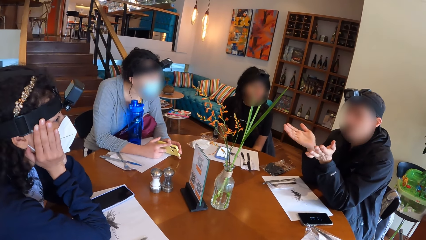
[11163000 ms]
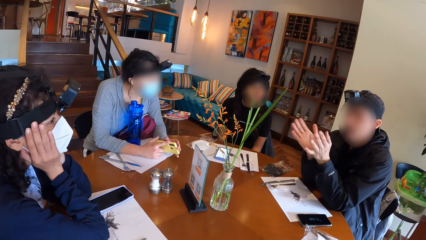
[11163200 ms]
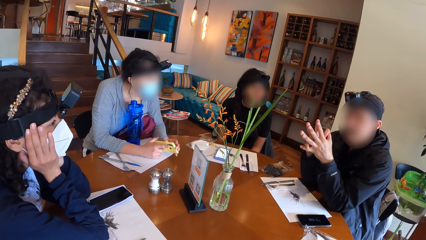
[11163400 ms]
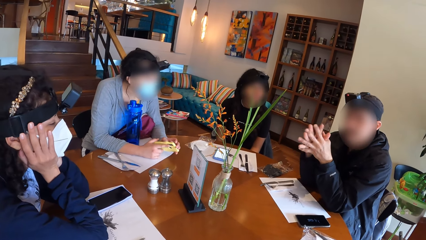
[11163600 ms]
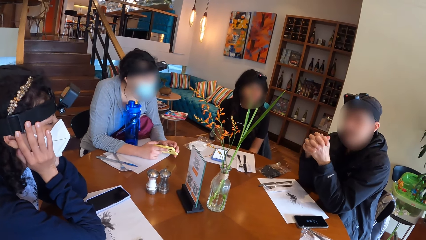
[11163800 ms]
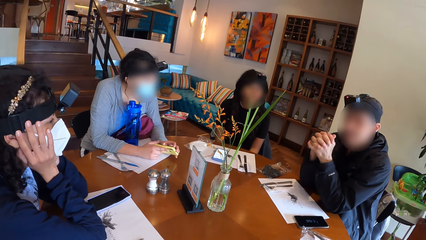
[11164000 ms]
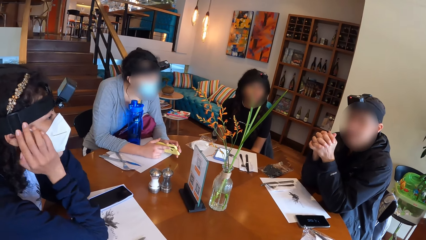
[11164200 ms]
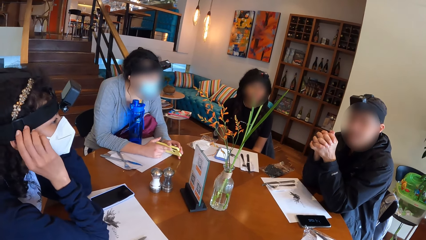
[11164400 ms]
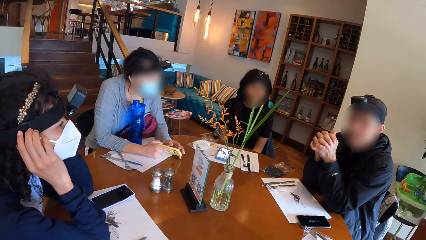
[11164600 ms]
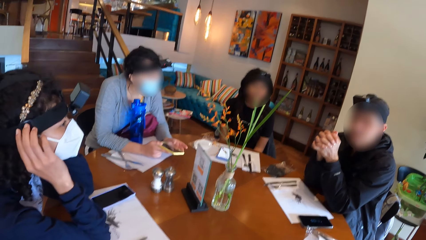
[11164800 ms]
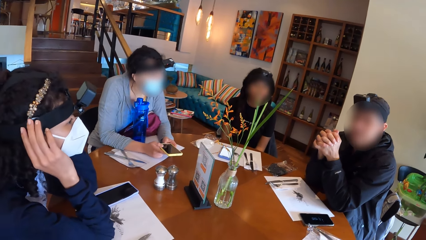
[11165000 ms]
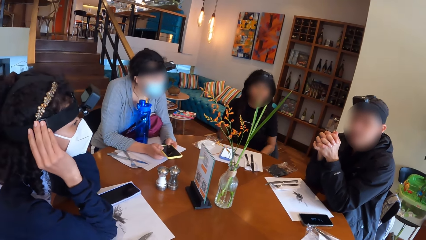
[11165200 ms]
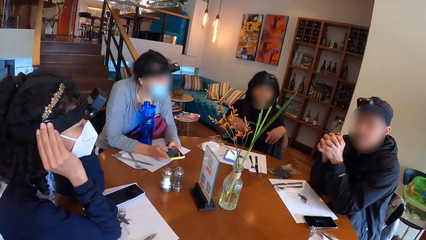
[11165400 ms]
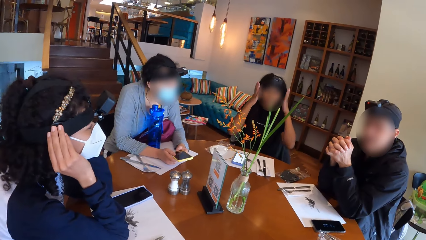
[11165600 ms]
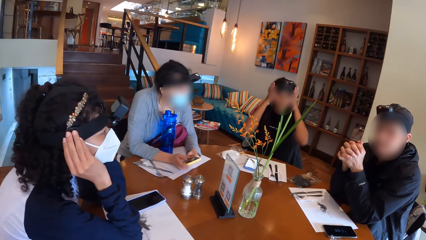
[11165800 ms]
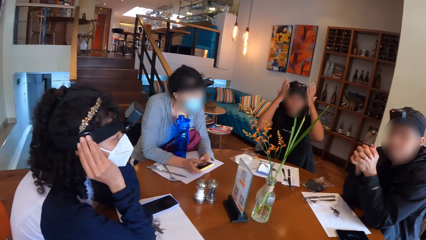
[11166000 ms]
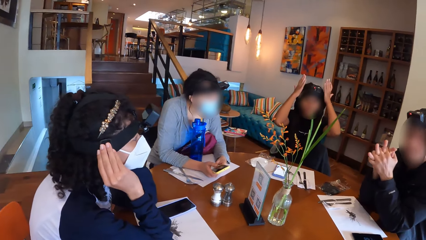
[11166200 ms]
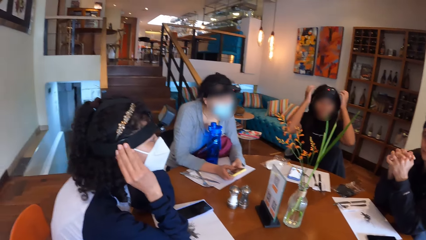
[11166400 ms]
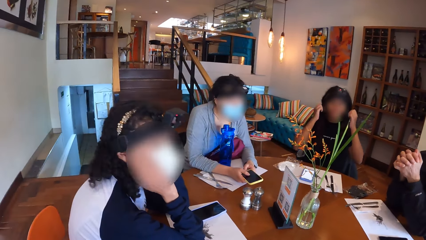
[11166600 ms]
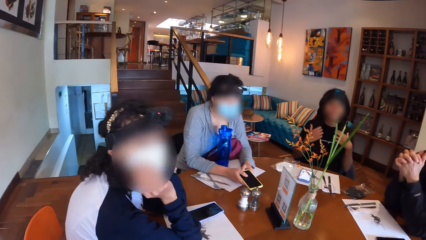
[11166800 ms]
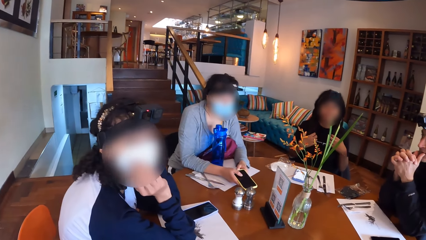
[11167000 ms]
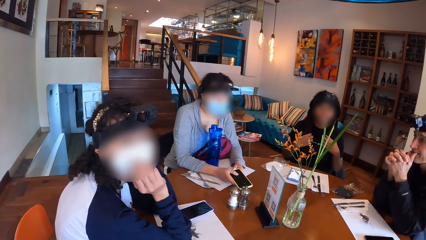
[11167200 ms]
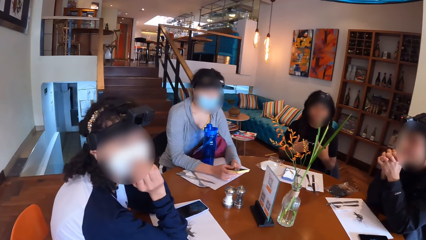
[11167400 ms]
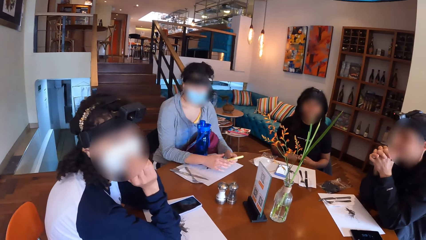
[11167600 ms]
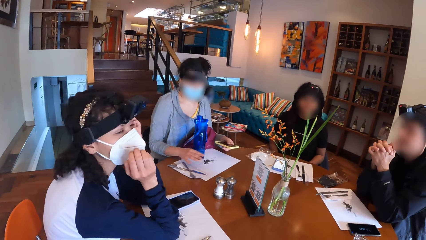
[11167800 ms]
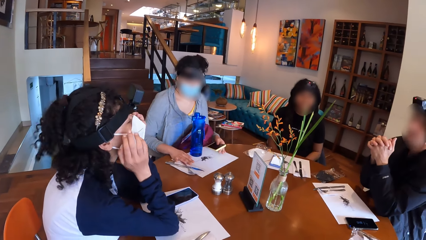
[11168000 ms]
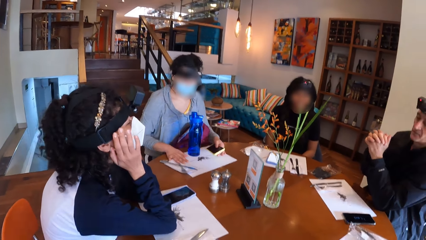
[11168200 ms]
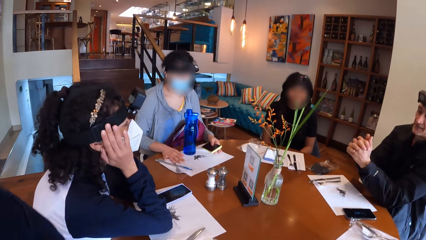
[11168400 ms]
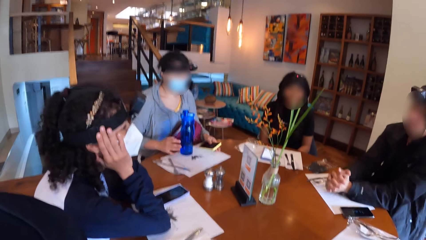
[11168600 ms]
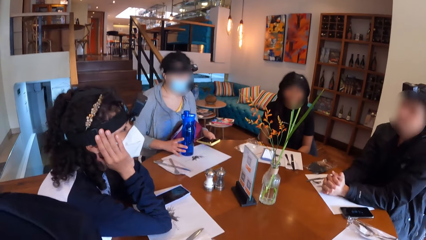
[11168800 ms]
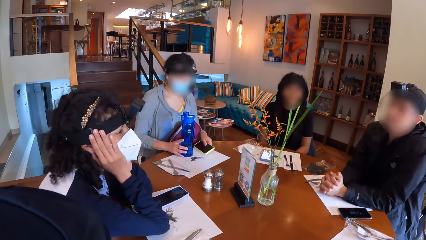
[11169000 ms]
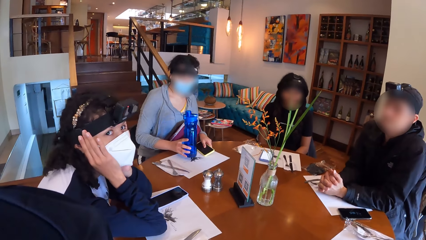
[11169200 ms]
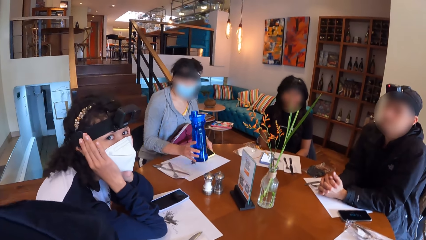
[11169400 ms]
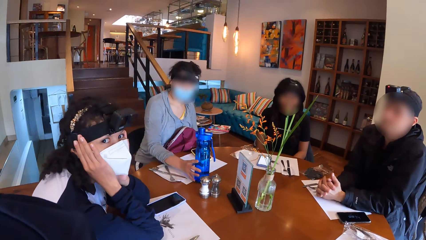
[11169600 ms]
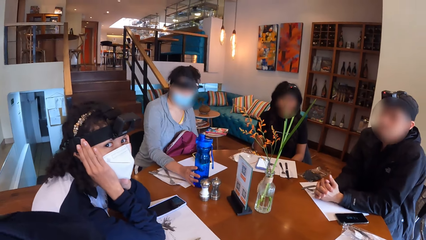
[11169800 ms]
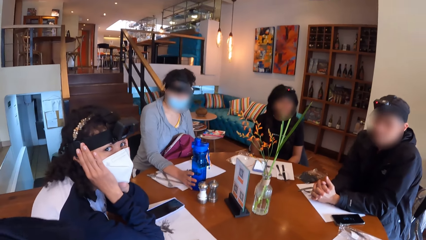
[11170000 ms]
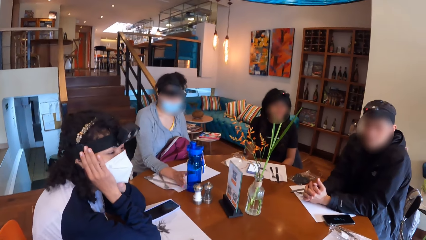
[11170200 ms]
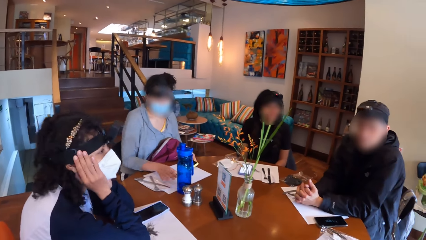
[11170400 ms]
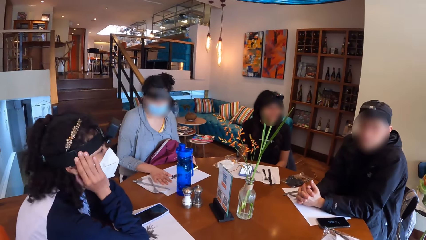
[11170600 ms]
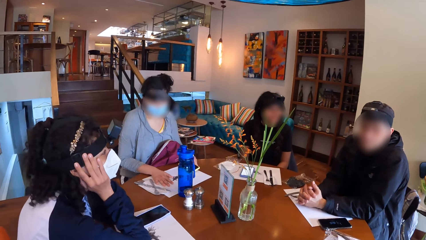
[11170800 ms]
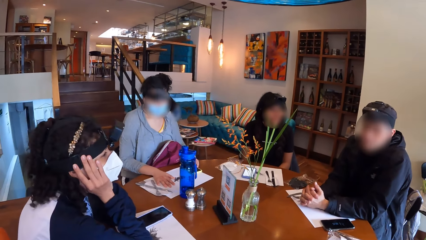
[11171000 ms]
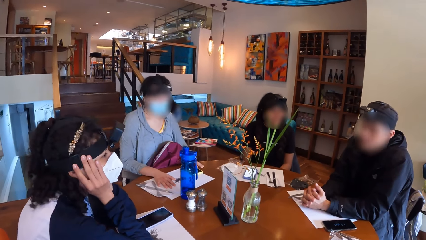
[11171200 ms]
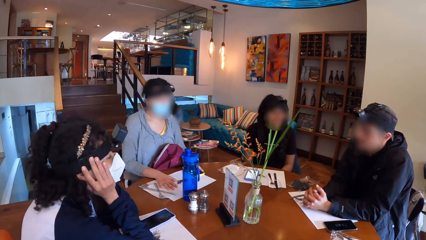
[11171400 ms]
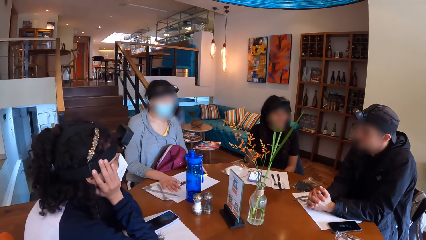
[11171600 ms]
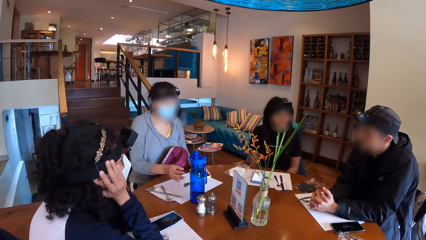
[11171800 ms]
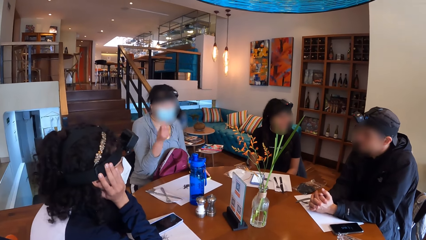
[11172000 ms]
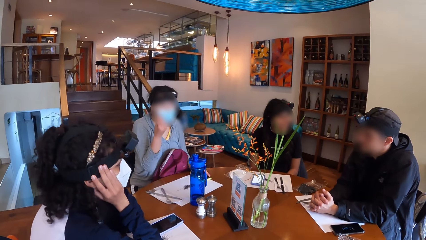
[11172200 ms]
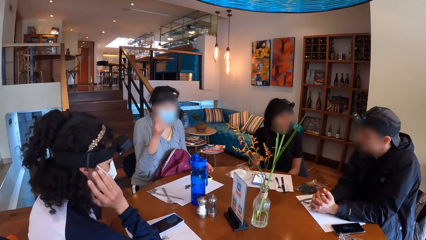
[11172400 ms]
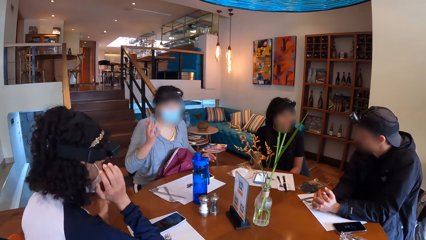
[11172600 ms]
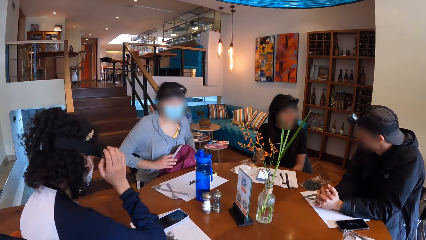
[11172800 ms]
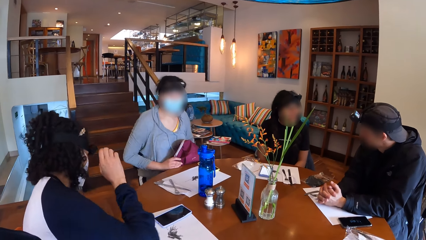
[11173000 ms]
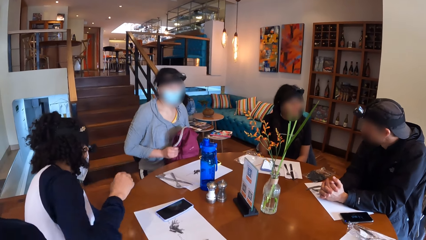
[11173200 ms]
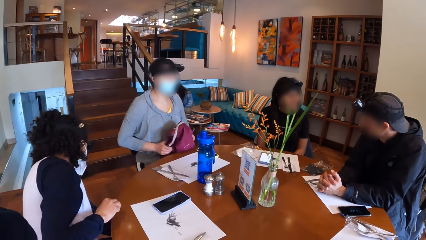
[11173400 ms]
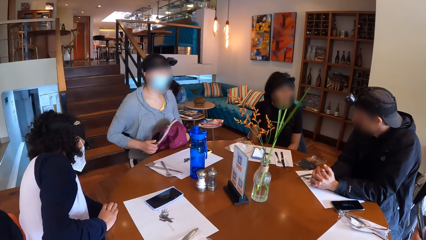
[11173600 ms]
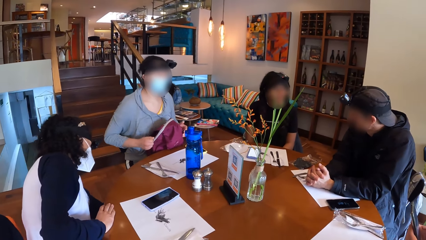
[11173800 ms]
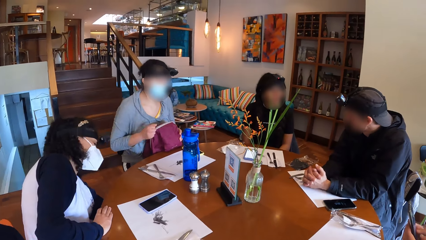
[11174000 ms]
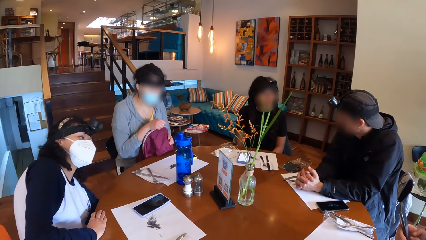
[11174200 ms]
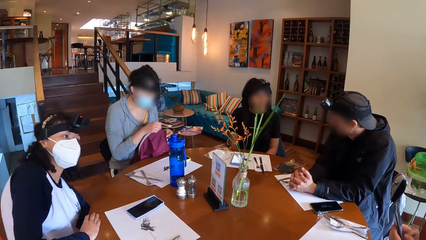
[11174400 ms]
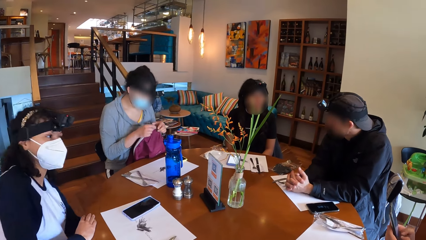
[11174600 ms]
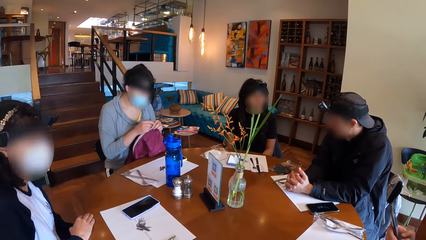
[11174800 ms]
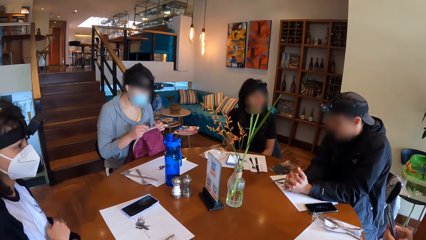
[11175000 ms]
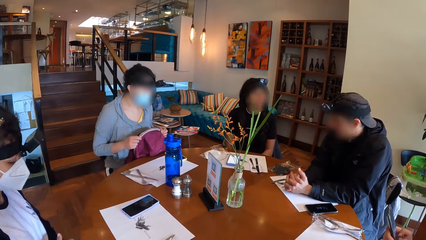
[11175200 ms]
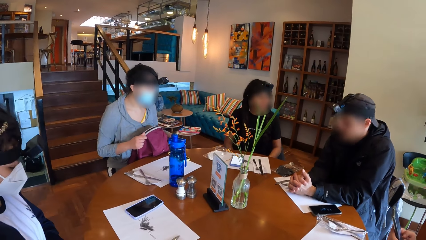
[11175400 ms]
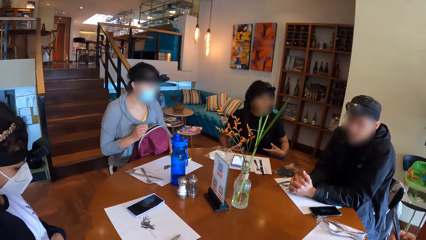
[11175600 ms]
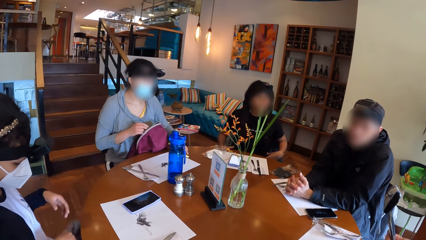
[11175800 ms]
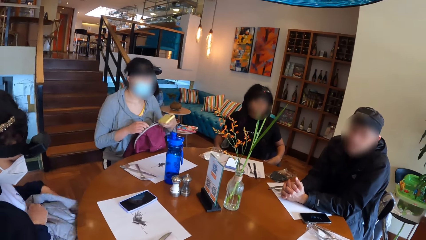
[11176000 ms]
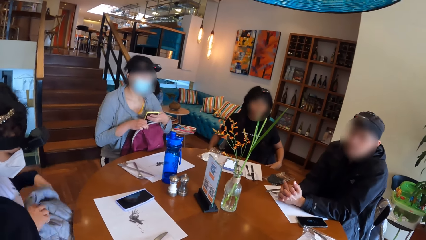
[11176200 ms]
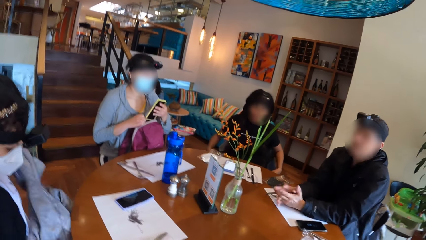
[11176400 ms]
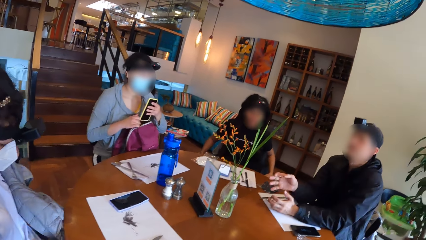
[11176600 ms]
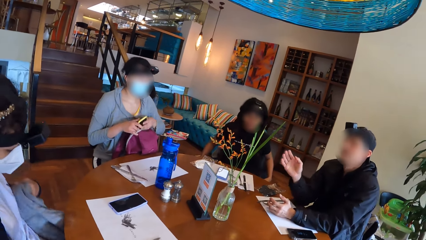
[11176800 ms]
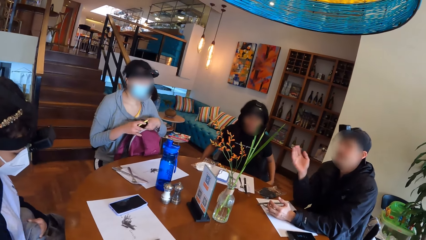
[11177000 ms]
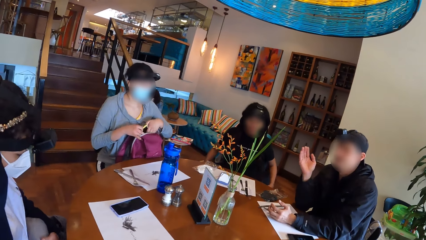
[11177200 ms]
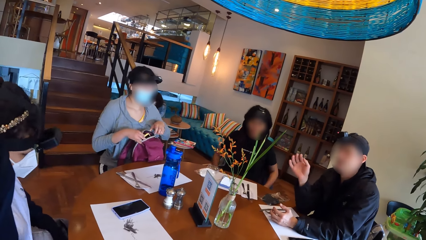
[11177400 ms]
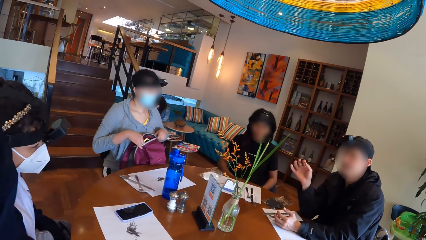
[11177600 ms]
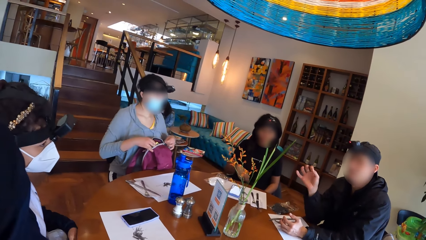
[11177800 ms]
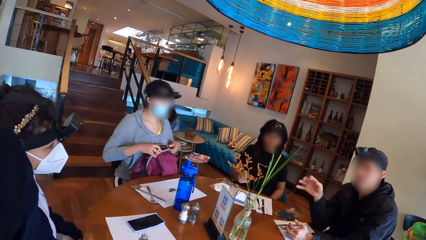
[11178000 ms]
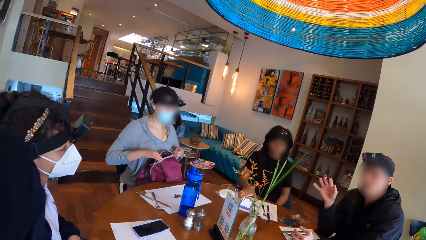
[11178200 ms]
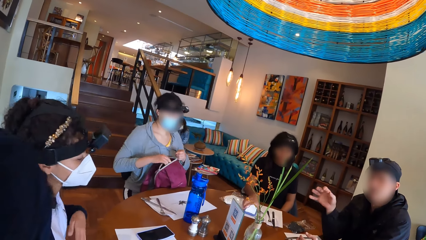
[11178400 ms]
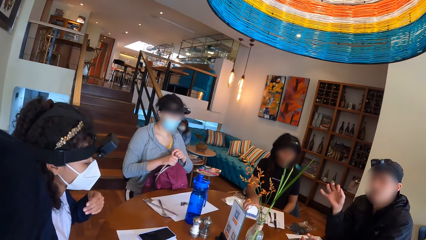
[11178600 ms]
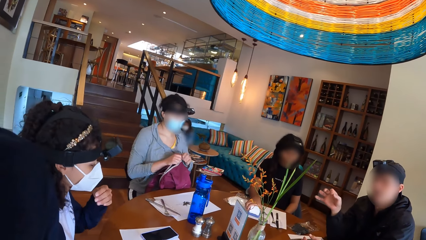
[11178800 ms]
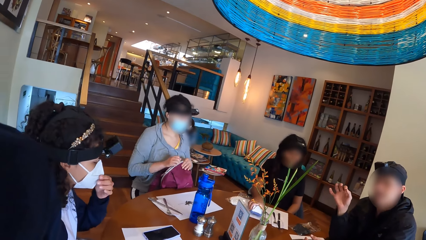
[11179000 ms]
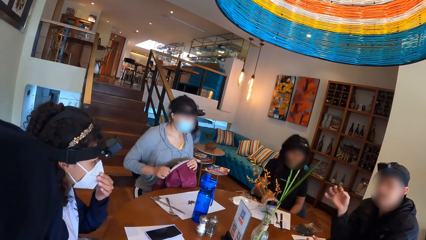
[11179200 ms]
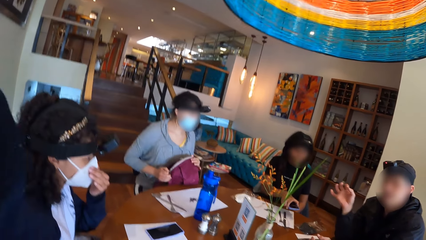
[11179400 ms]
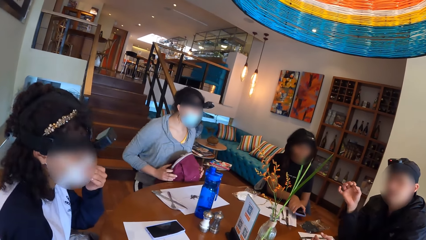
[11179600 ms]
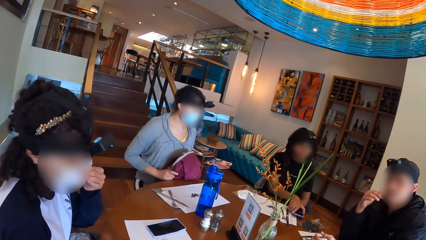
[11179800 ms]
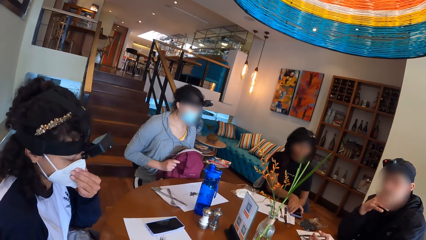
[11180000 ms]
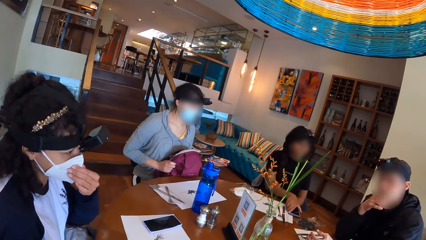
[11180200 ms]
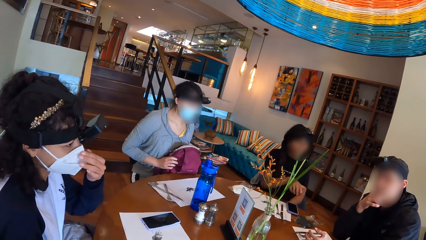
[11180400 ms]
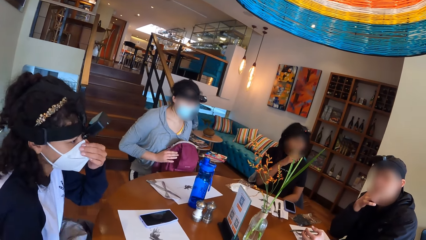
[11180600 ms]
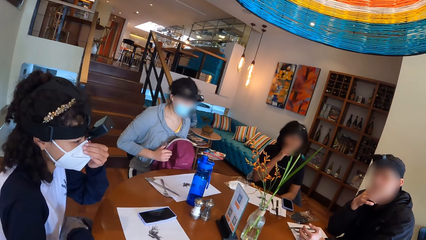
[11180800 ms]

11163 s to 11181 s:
A man converses with the colleagues. A woman touches her hair with her hands. Another woman holds the phone on the table with her left hand. She adjusts a table mat or table pad with her hands, moves a water bottle on the table, drops the phone in her left hand on the table and moves the table pad on the table. She interacts with the group of people on the table and talks to the colleagues. She unzips a zipper on the bag with her right hand. A third woman moves on the seat. The second woman opens the bag. She picks the phone from the table with her right hand, places a jacket on her lap using both hands and drops the phone in her right hand into the bag. The man converses with the colleagues. The first woman moves a phone on the table with her right hand. The third woman adjusts a mask. The second woman zips the bag with her right hand. The man places his right hand on his face.
